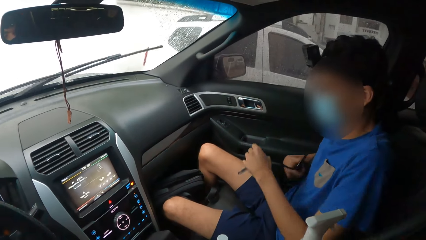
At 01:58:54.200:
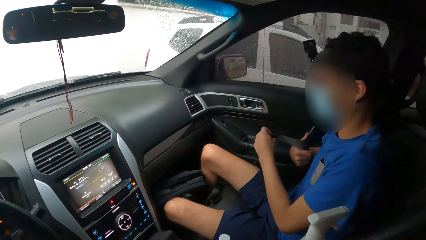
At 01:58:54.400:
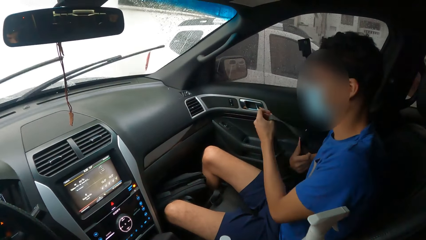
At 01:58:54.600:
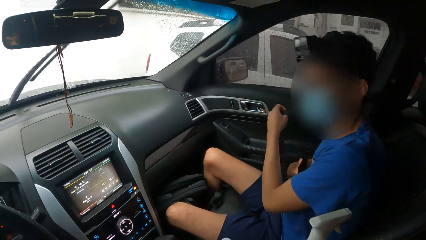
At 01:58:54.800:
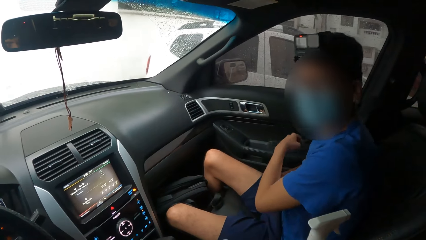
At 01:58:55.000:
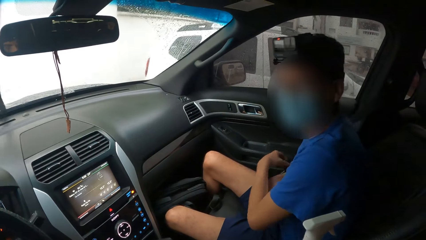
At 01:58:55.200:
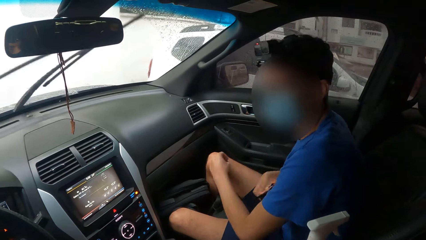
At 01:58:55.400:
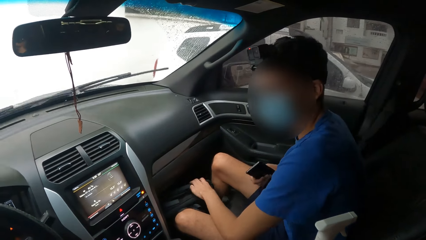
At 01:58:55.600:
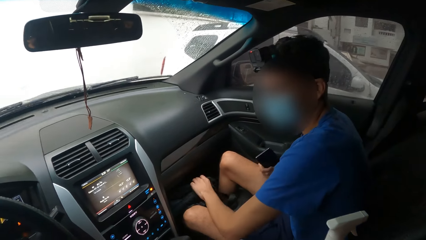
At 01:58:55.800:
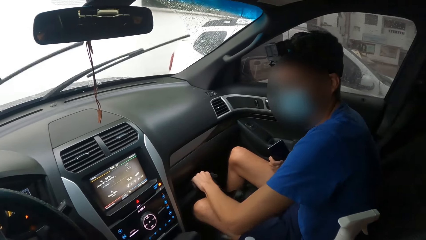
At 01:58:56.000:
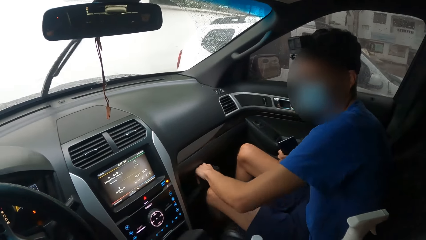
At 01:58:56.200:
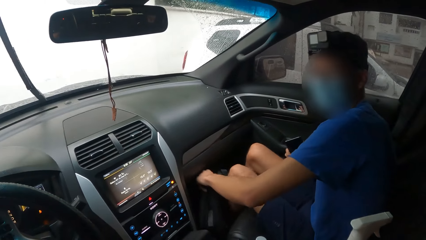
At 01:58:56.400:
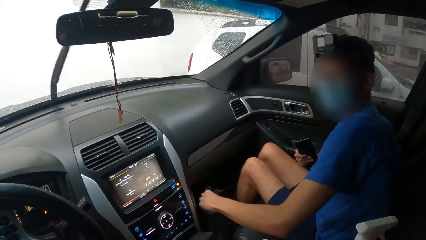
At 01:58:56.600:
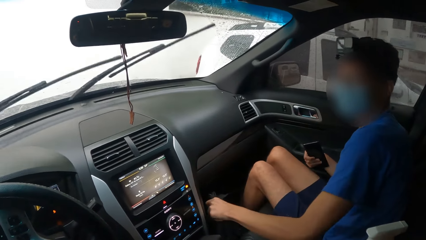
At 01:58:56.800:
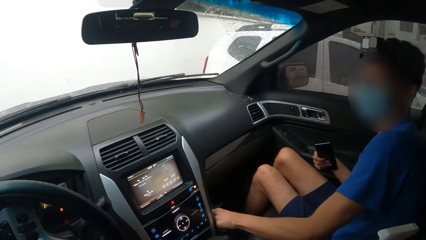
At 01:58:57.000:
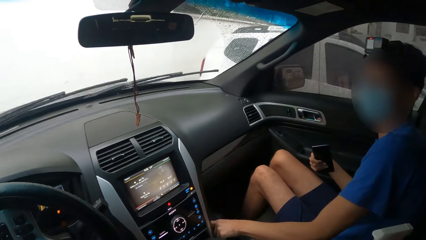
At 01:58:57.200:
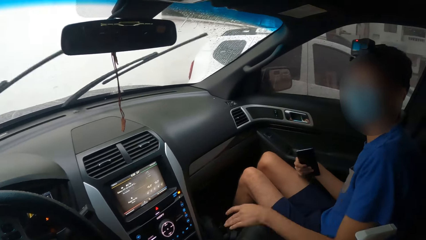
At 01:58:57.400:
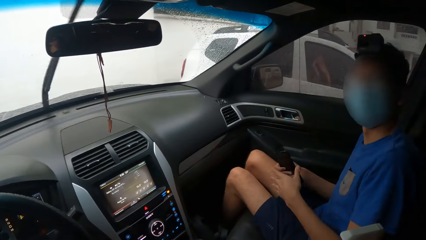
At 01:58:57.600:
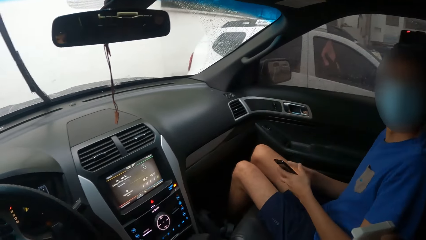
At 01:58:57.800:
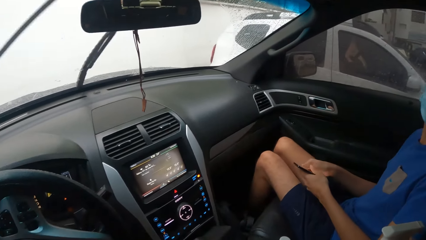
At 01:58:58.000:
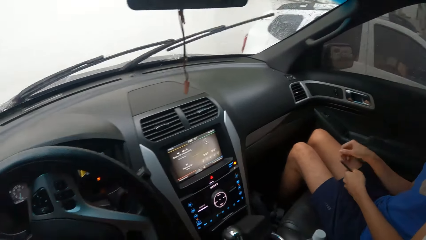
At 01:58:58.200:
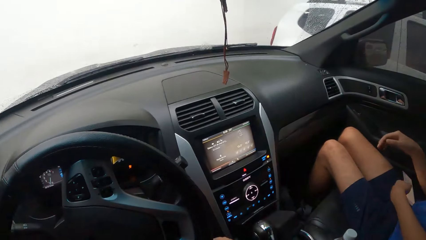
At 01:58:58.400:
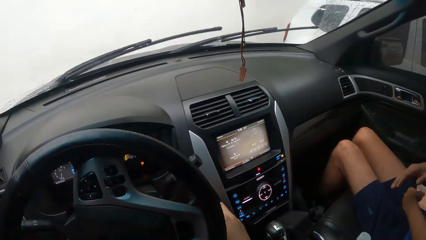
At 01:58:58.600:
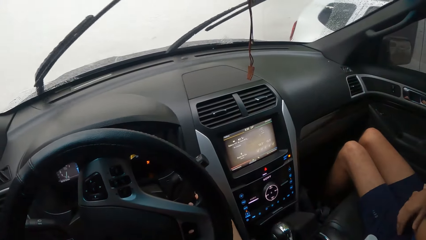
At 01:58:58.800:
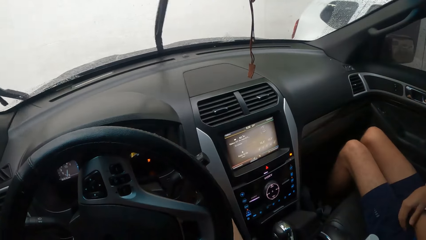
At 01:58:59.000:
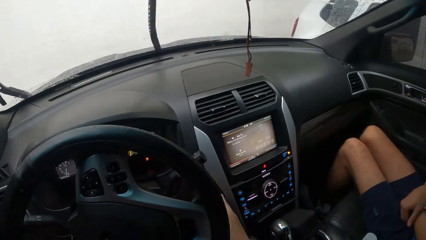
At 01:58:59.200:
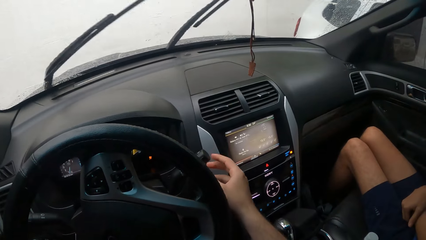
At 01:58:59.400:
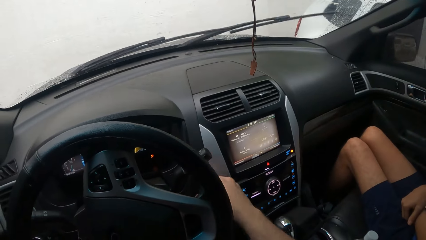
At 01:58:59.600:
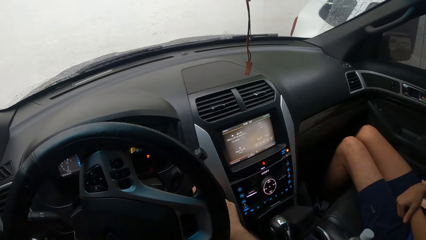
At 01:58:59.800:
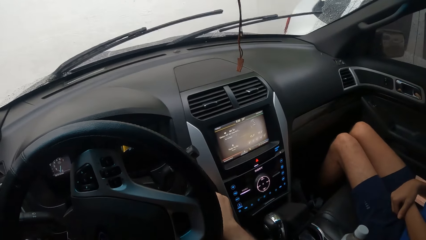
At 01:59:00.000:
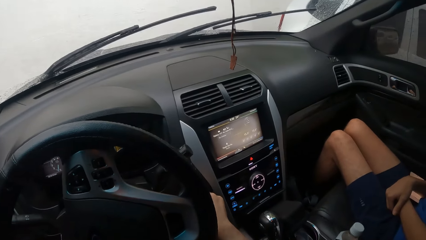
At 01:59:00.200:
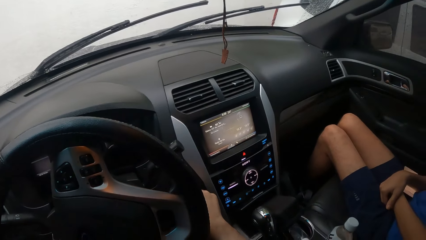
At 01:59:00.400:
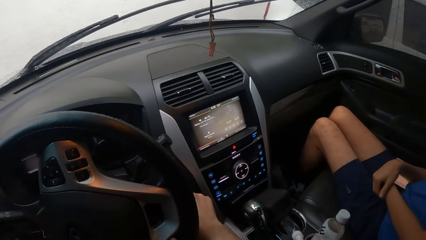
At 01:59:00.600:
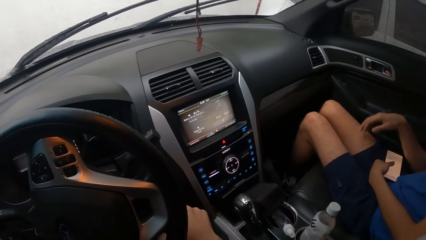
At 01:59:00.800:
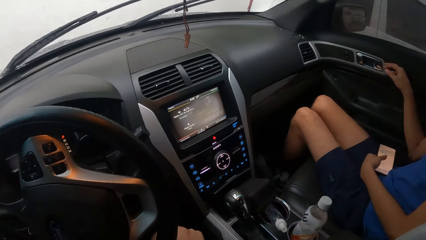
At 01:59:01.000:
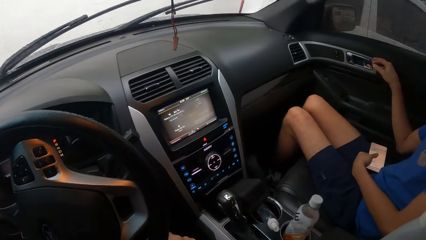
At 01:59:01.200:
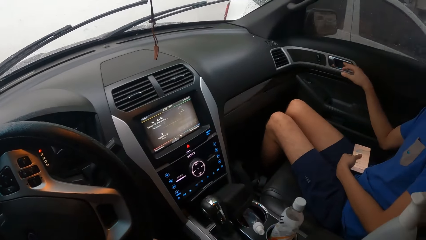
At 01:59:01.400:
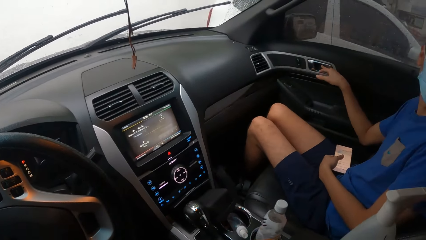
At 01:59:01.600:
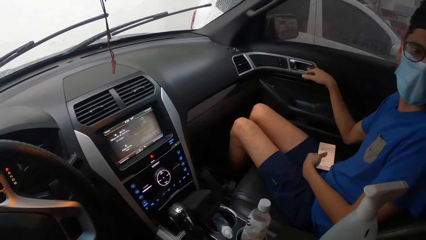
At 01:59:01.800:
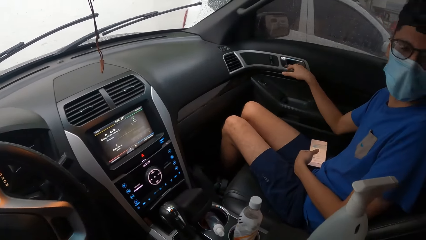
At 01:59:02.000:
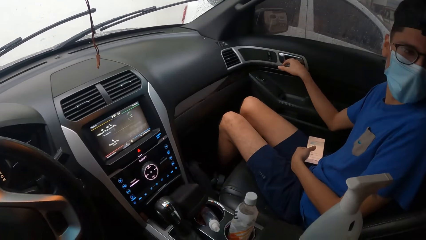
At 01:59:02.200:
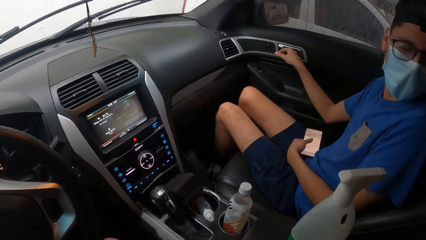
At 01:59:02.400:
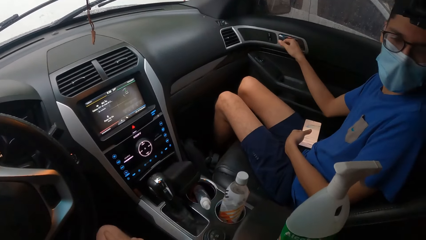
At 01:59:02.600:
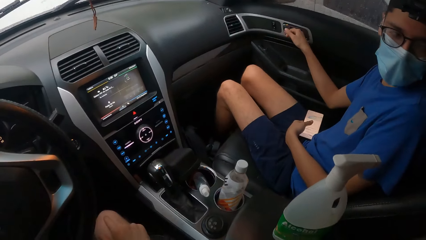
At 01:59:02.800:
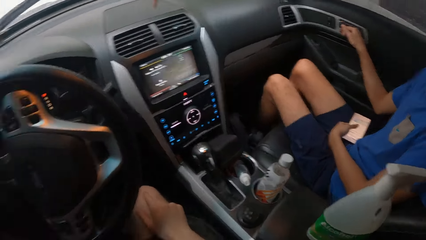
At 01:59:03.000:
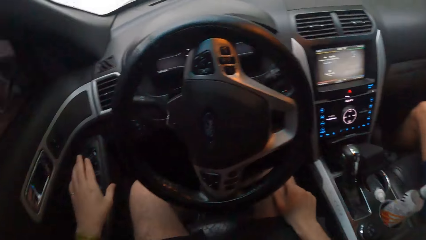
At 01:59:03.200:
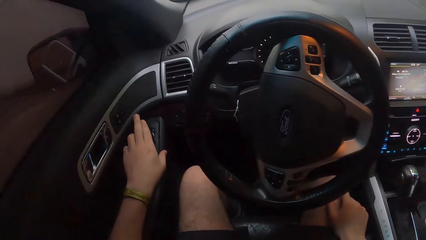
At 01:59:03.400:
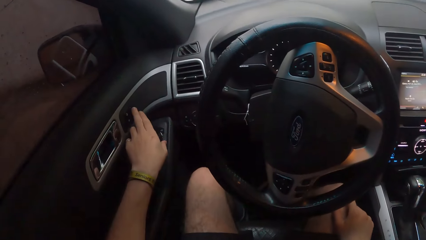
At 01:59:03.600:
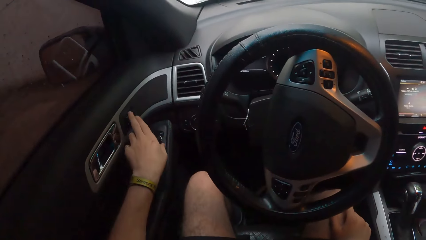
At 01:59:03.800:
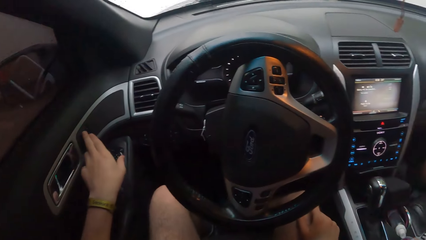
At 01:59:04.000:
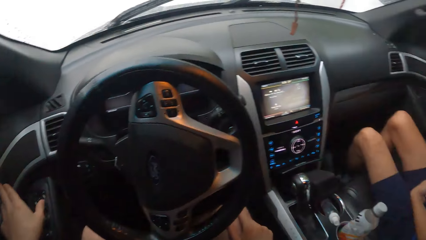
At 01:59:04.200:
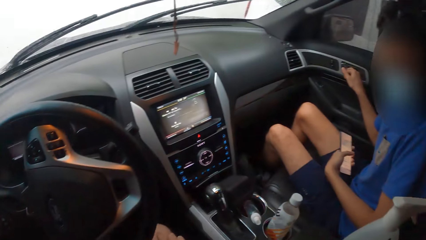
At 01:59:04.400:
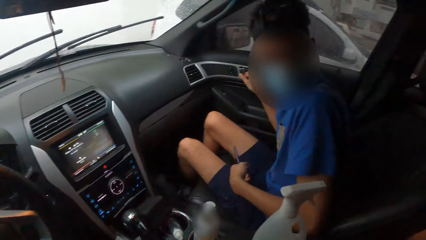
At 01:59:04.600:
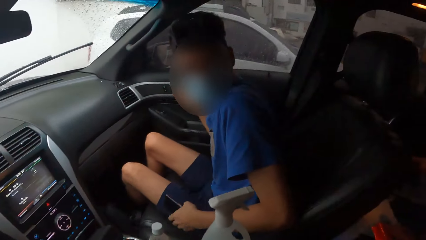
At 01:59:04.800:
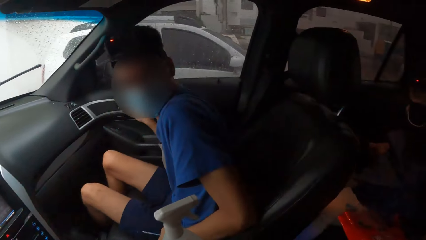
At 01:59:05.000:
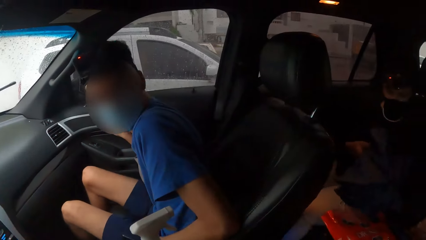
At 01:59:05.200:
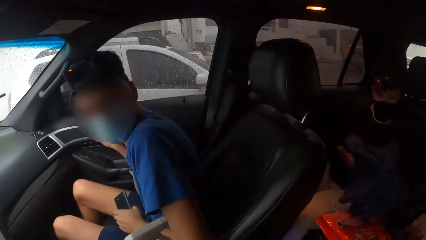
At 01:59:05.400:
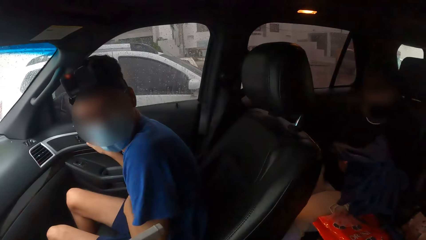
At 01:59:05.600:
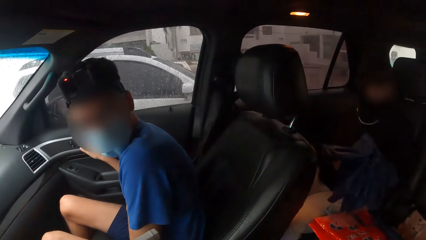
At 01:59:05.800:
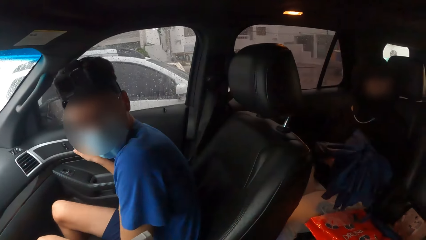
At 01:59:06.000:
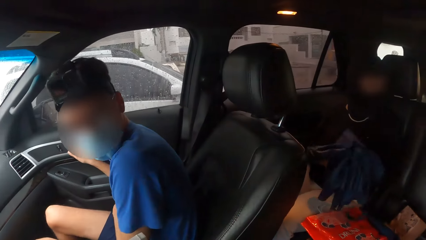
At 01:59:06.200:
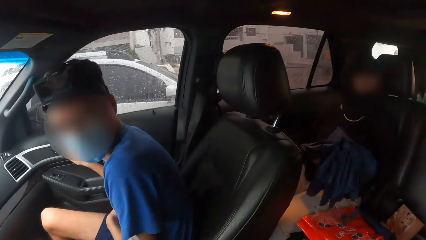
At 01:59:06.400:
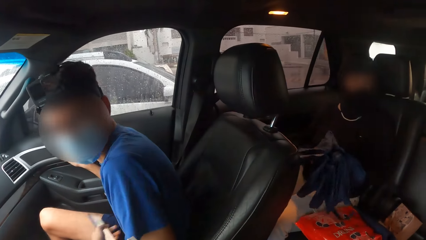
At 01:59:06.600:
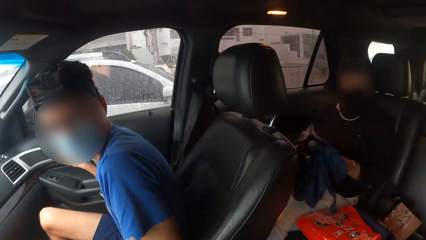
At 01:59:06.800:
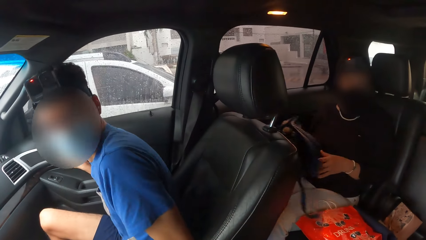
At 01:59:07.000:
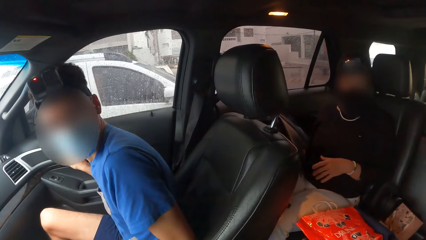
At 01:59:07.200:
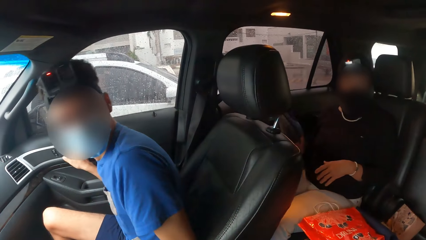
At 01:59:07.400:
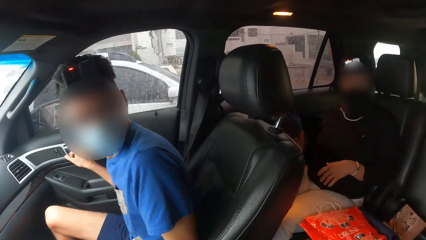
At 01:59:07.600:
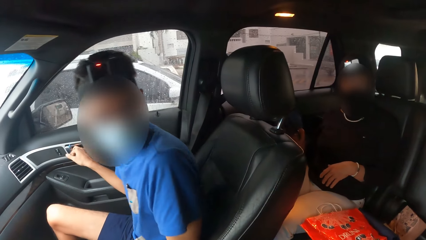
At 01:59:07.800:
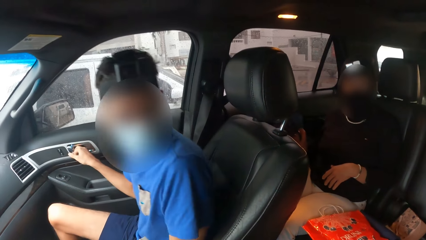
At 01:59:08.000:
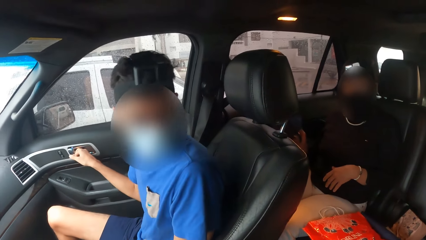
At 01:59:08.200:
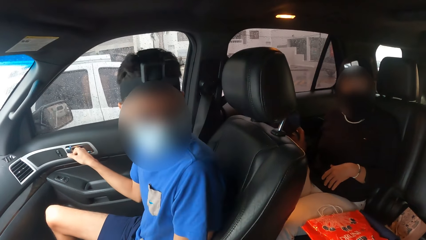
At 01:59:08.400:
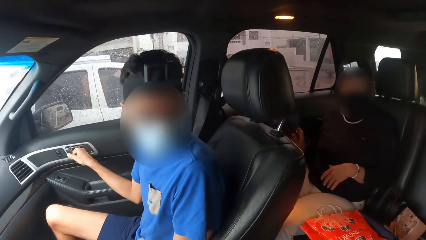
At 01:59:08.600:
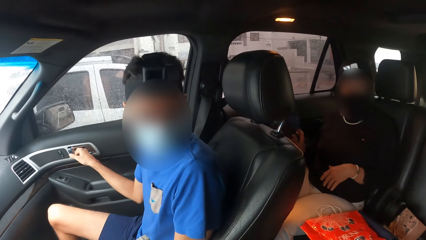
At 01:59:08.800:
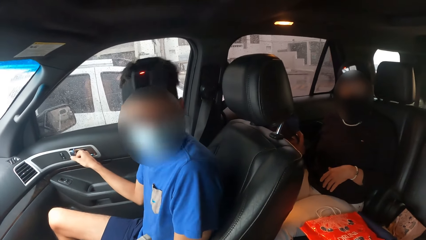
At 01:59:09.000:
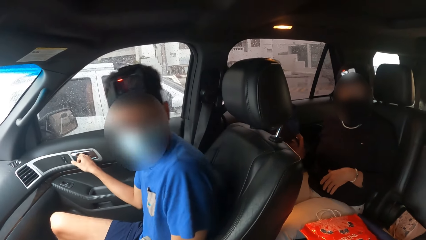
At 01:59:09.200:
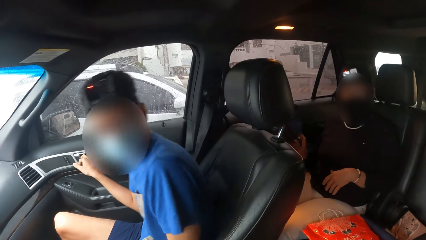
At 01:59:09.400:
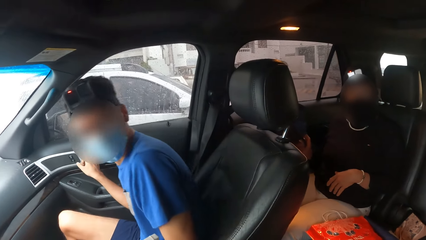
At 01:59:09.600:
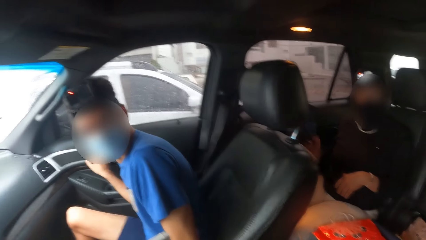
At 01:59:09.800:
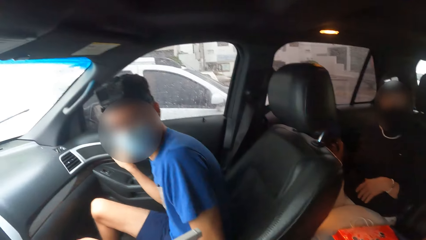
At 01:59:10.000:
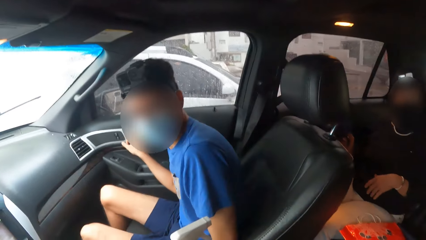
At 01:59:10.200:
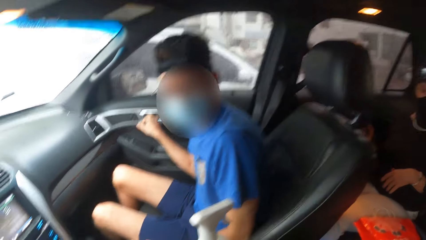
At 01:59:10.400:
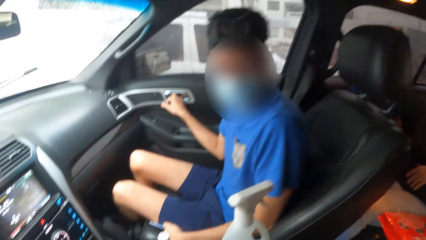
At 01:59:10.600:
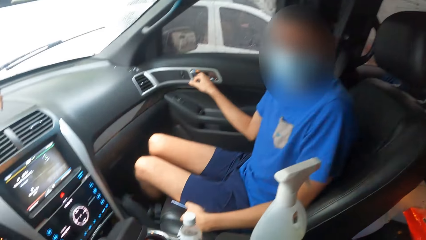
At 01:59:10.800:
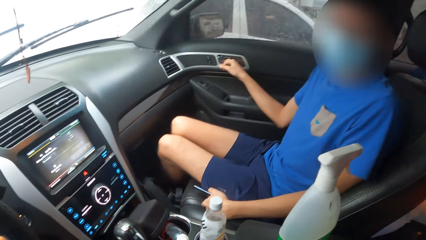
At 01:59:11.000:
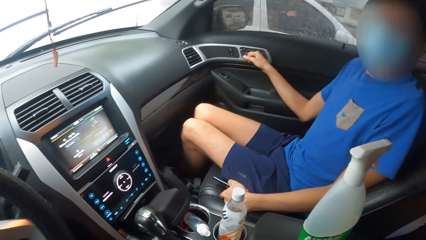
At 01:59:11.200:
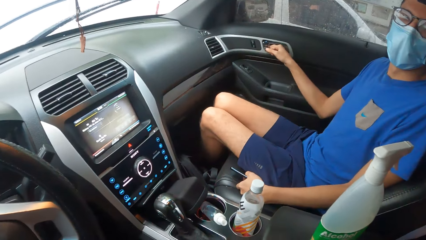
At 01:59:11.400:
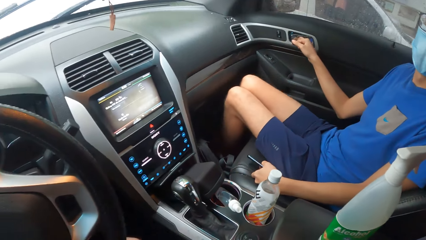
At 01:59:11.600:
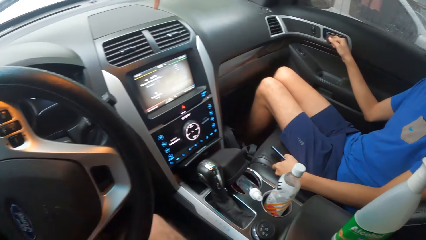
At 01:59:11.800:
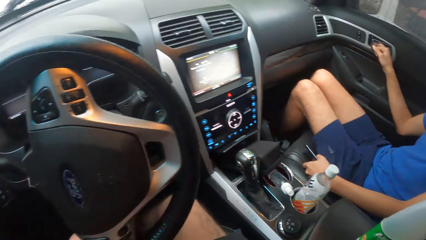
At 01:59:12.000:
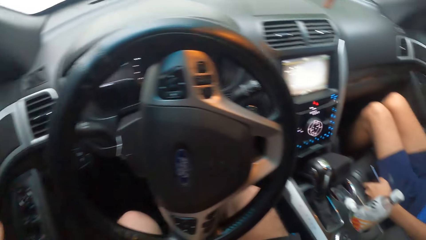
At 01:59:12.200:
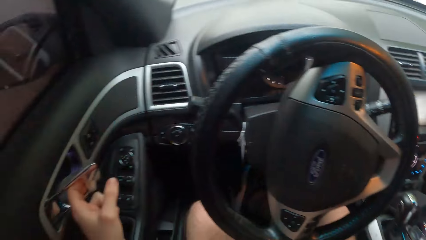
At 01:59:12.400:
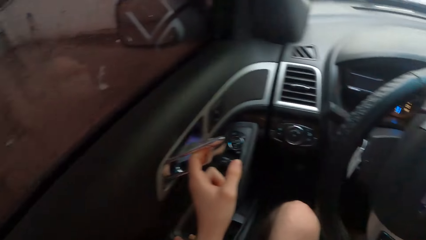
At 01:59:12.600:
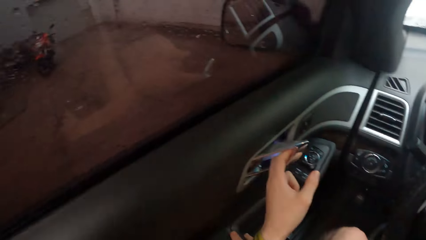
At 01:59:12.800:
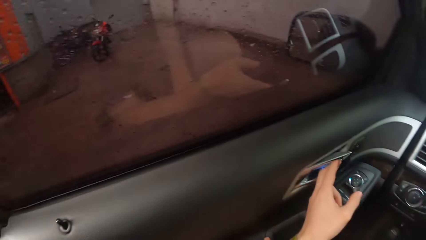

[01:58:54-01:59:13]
A man opens the seat belt. The man moves the bag away from his legs. Another man holds the car door and converses with a woman.
